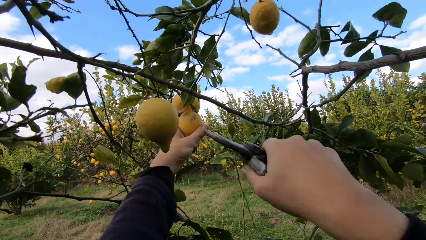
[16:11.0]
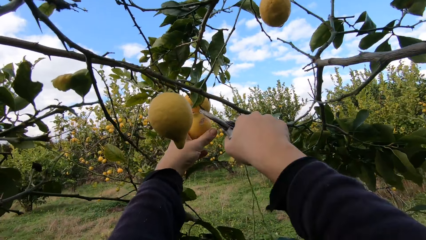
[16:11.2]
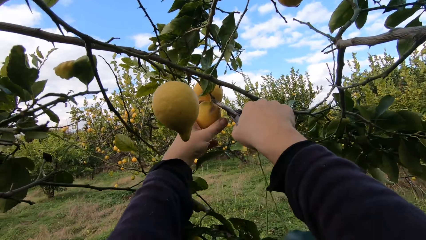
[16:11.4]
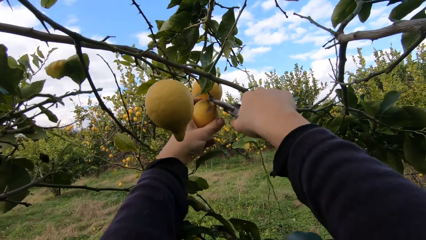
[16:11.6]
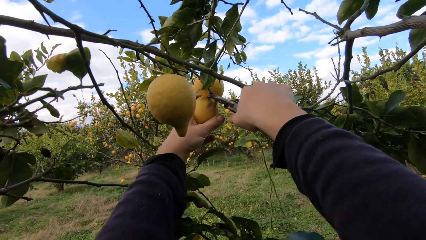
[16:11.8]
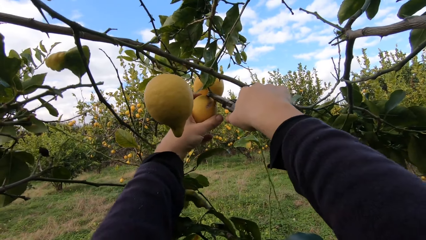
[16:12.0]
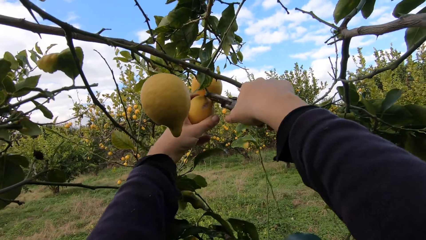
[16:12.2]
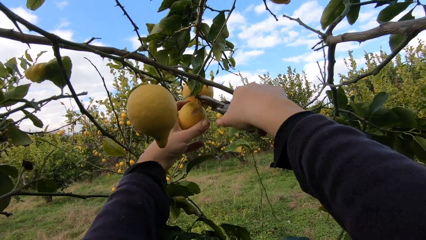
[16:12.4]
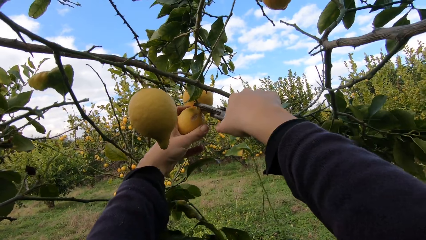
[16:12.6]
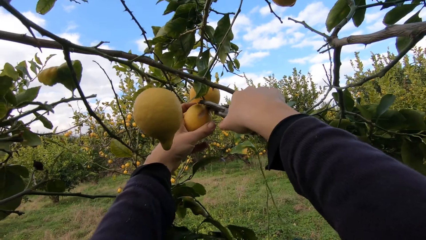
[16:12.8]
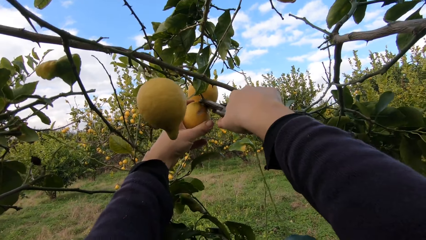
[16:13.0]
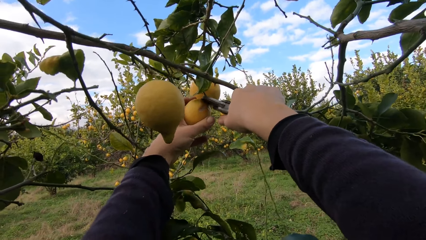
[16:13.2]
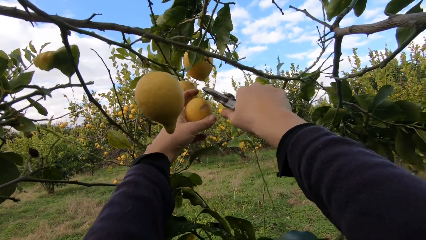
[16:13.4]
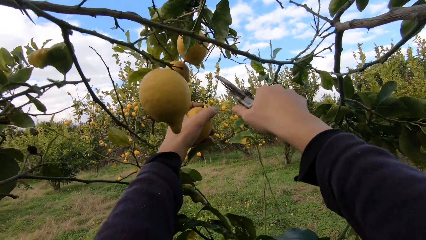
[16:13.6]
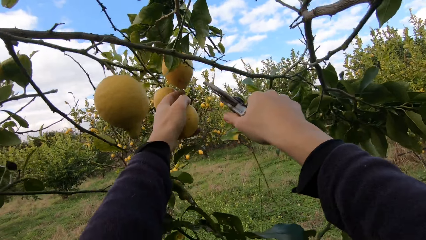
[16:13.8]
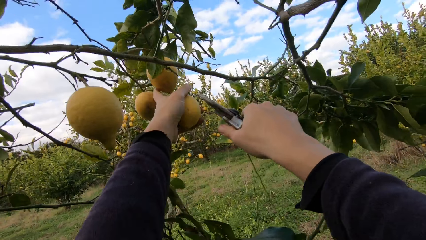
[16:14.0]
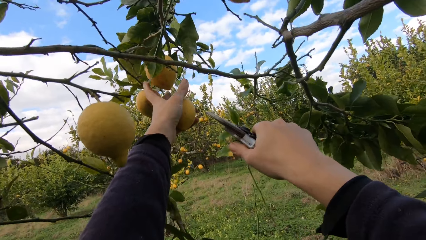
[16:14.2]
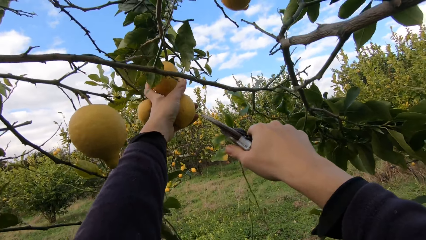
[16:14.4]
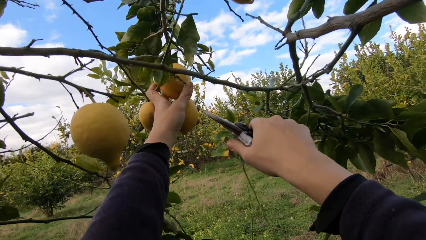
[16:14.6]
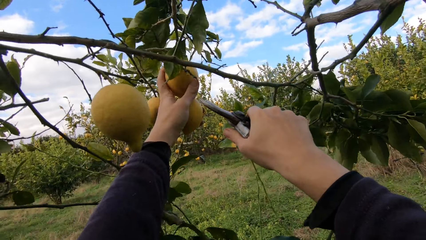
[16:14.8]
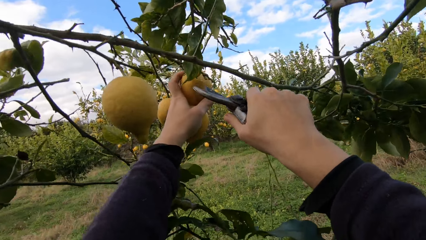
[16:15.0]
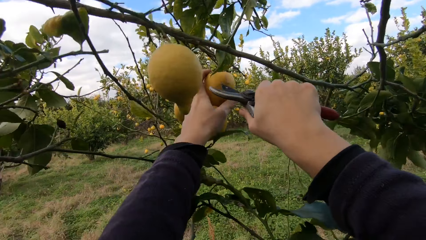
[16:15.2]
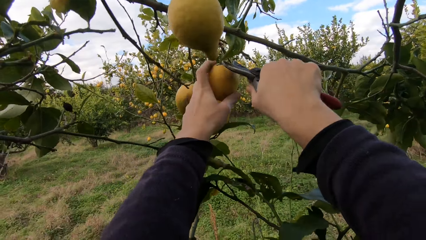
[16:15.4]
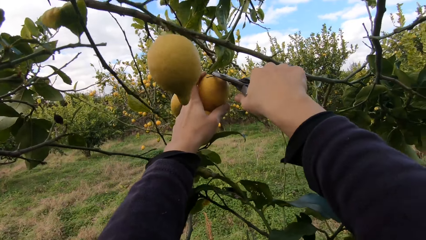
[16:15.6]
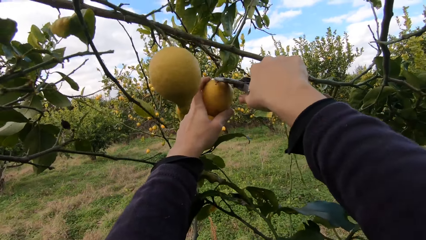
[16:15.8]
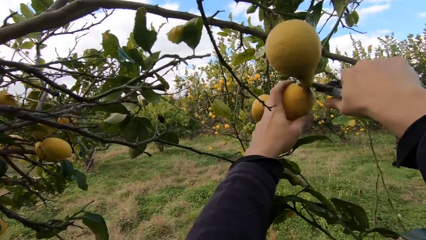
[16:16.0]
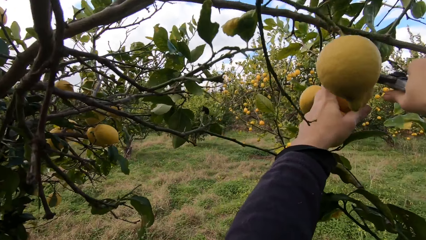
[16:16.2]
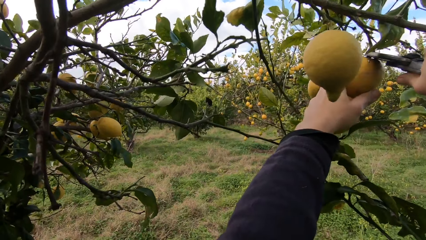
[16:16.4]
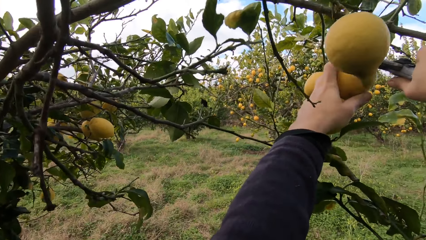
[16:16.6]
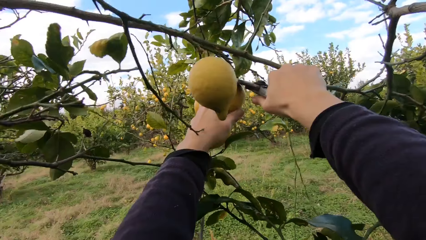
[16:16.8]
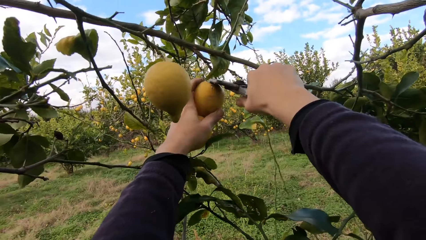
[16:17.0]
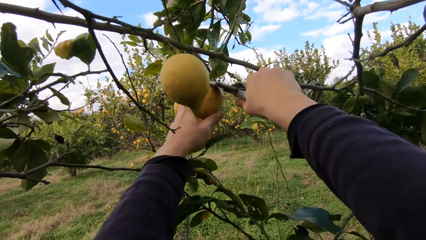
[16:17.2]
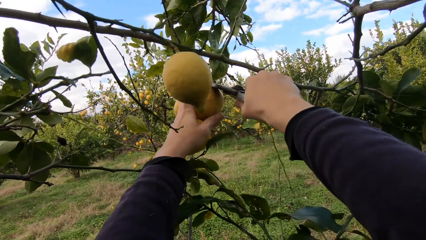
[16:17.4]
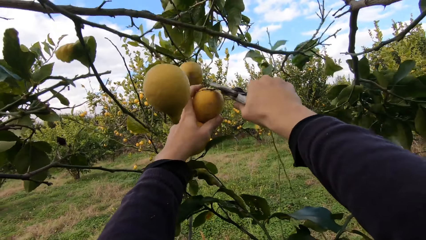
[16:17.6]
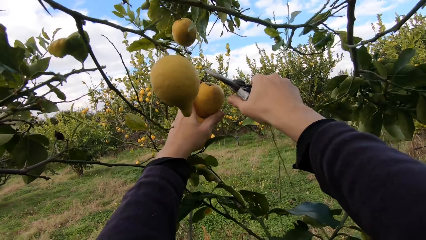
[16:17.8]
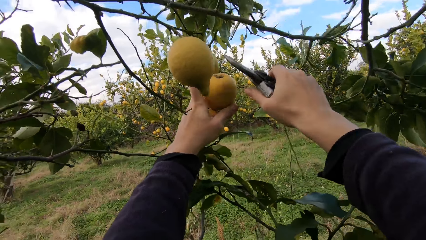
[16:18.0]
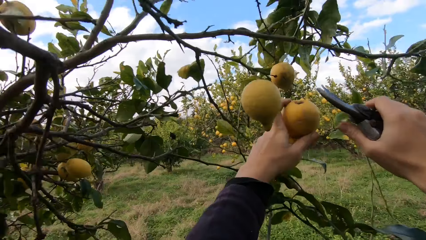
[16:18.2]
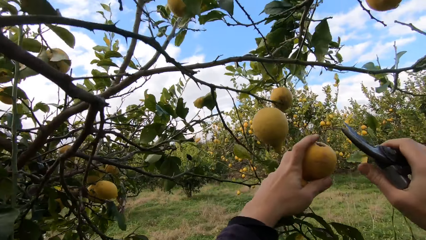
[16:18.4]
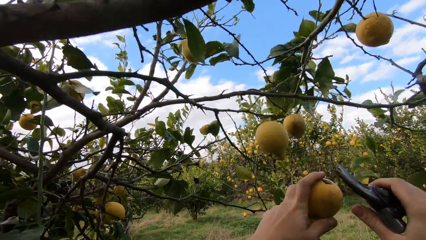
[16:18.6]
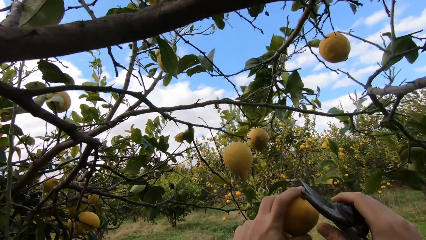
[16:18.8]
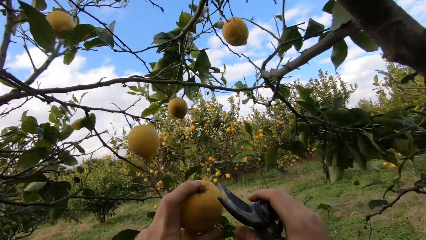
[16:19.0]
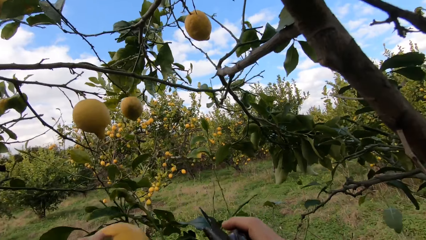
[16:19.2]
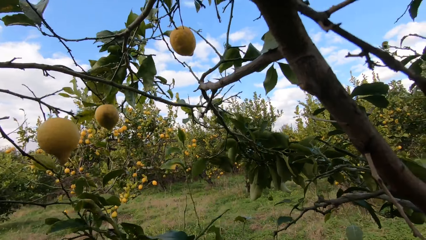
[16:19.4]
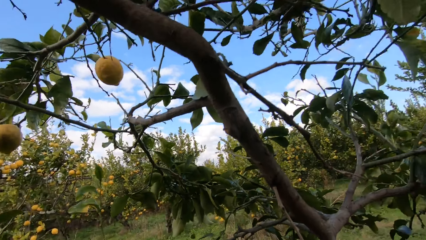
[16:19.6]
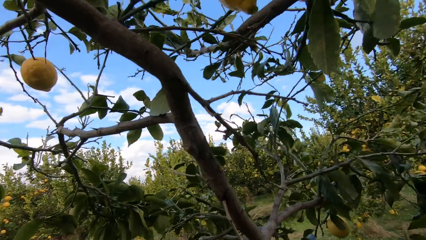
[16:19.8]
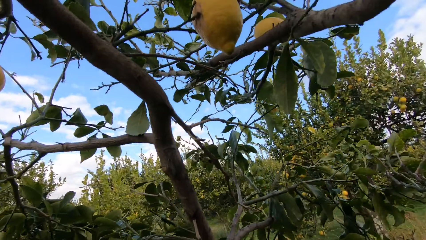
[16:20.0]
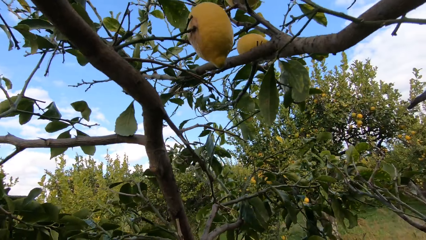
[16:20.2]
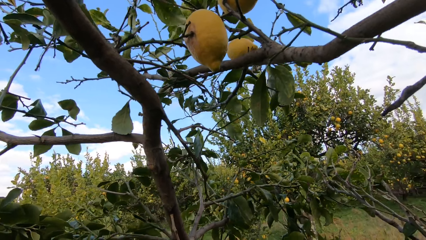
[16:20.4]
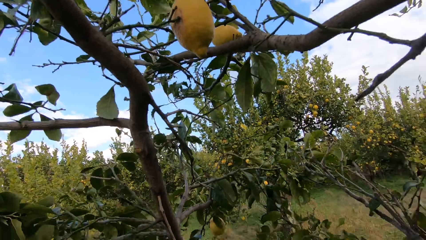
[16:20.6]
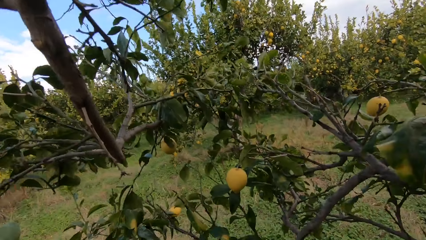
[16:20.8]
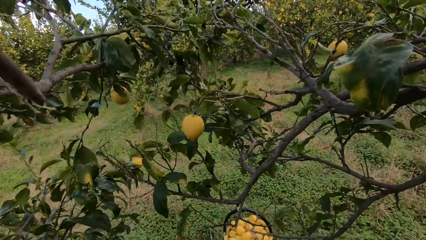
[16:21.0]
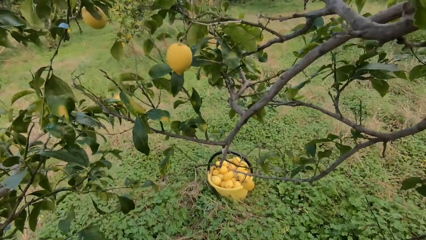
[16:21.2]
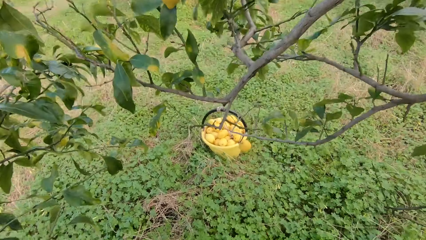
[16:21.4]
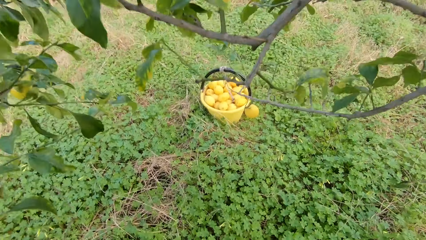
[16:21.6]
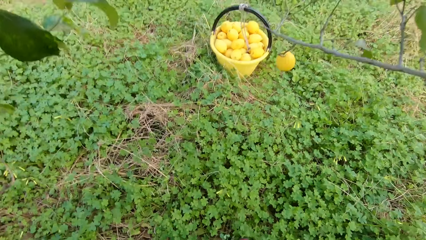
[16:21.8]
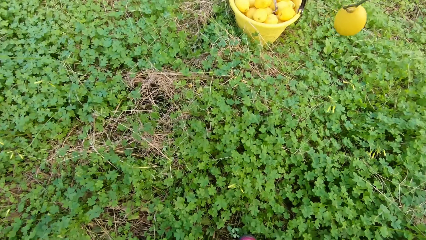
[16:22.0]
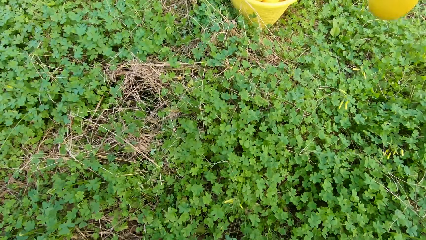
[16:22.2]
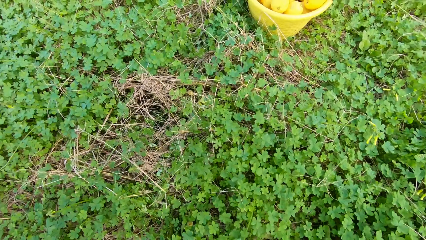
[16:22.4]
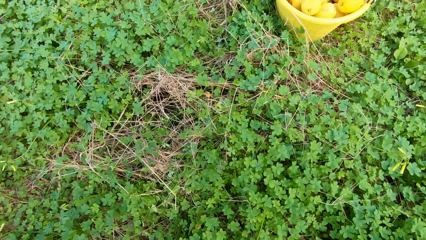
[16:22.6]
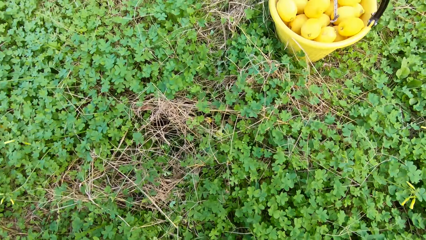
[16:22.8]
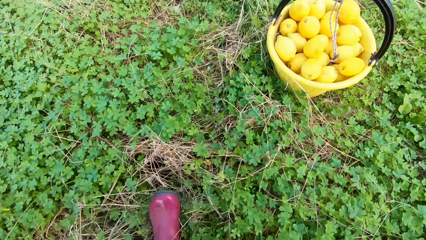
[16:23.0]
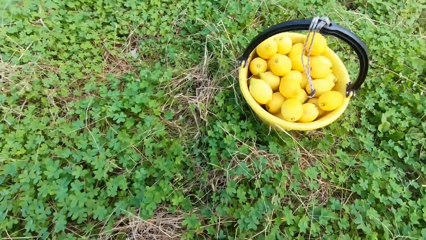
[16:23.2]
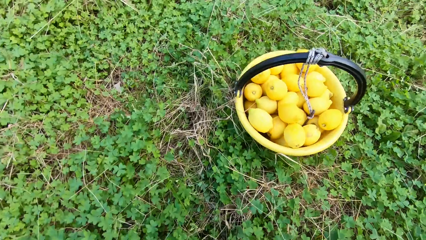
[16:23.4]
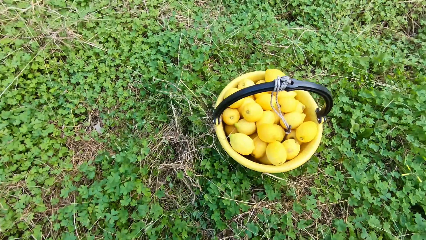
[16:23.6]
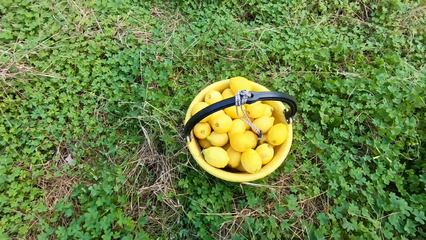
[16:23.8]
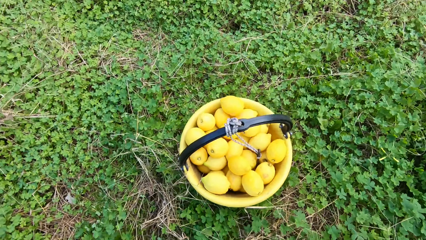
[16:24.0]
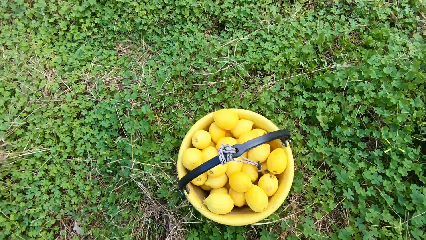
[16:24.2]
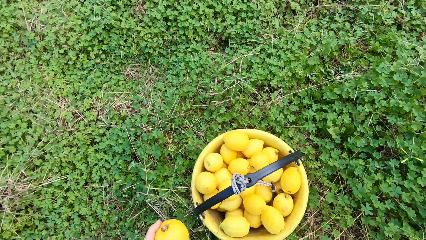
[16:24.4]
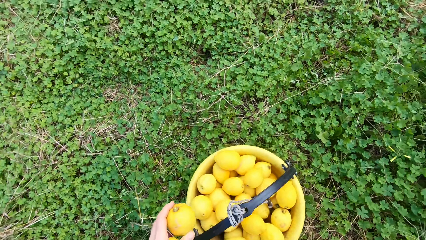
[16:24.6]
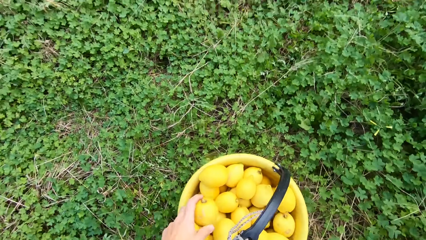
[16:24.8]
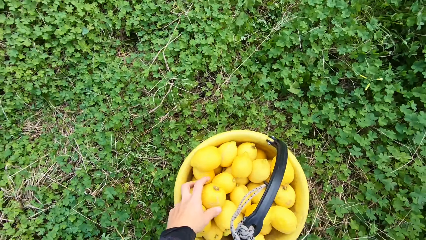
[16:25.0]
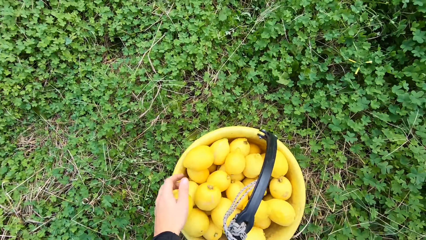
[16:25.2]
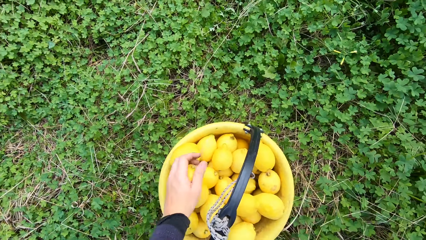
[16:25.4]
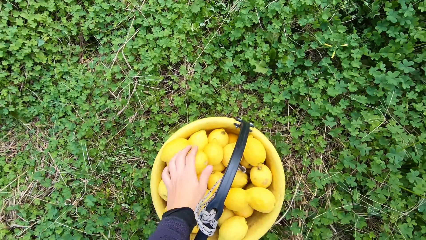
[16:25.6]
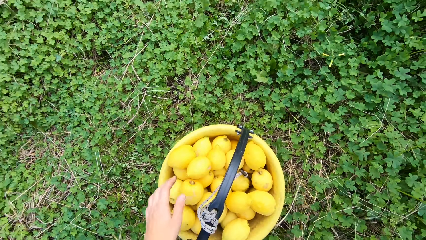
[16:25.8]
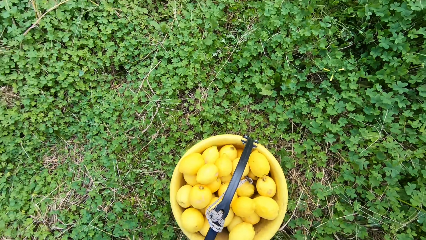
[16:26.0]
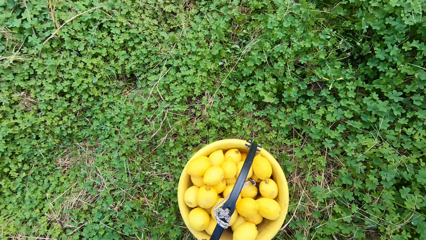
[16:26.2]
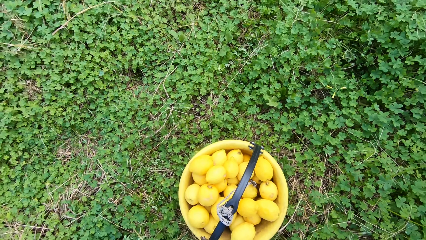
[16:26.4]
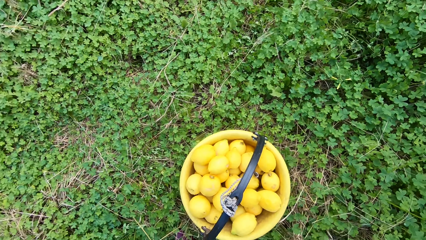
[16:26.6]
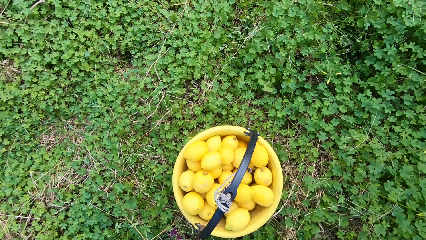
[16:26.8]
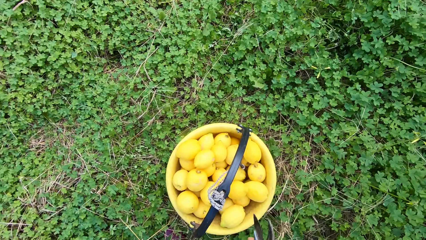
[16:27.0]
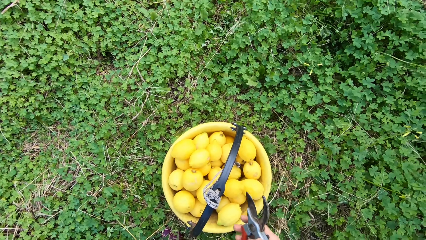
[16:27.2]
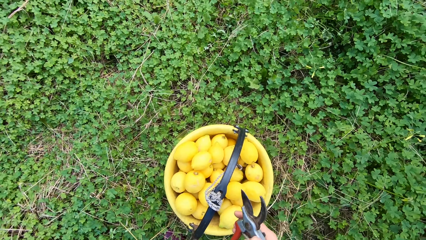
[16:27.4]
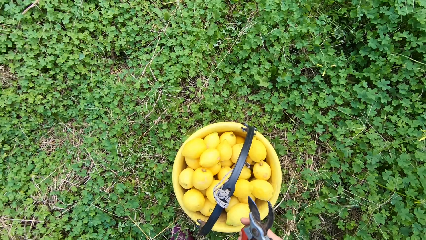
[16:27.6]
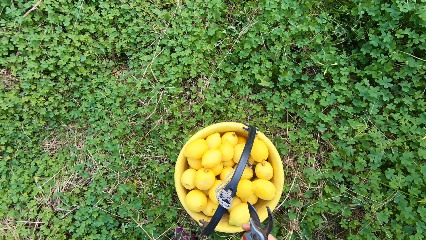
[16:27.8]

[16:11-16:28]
The camera wearer harvests the lemon with the secateurs. They harvest the lemon with the secateurs again. They put the lemon in the bucket. They put the lemon in the bucket again.
